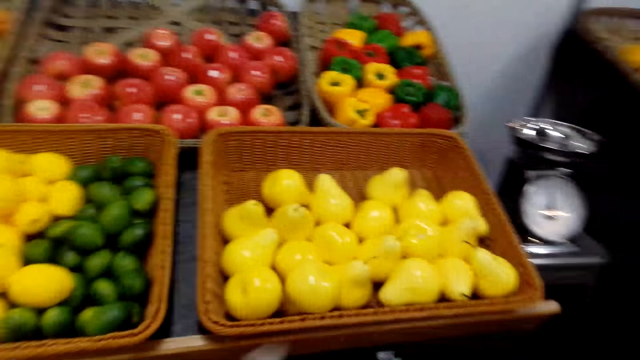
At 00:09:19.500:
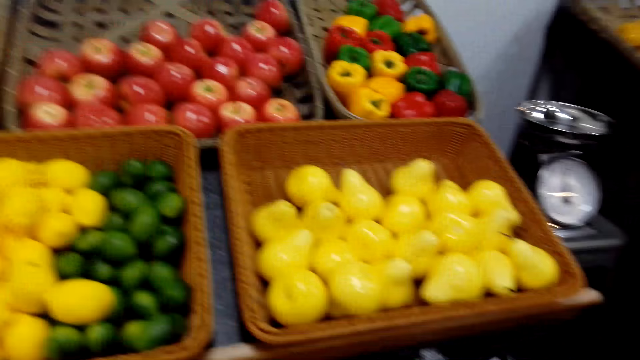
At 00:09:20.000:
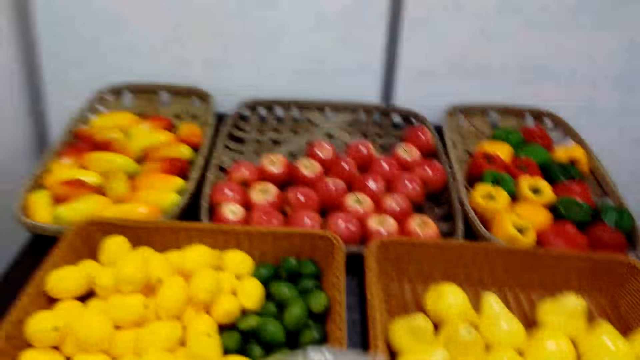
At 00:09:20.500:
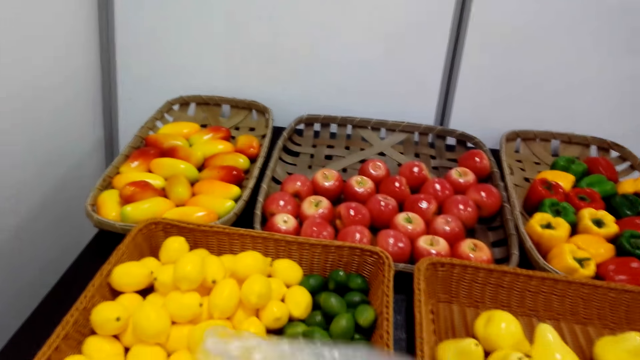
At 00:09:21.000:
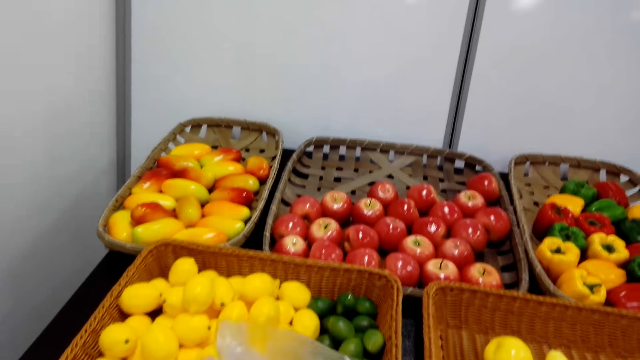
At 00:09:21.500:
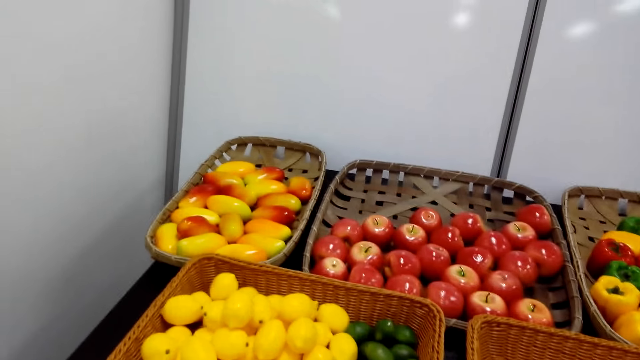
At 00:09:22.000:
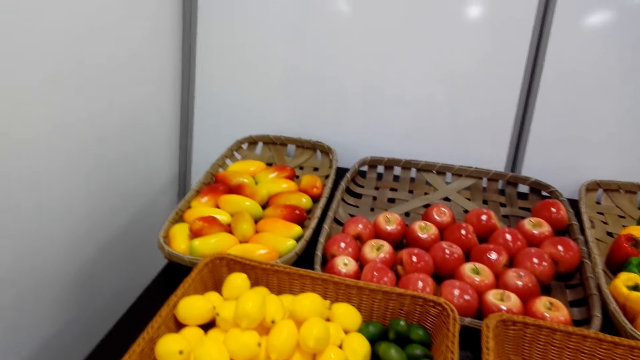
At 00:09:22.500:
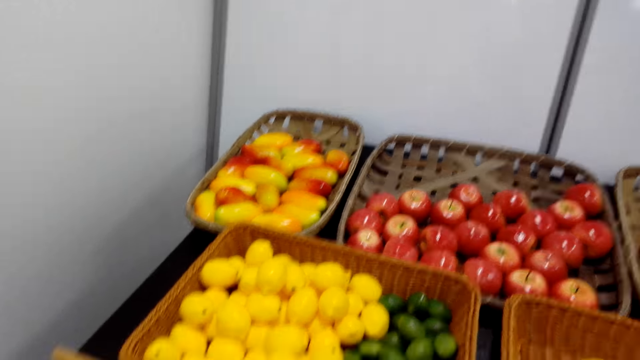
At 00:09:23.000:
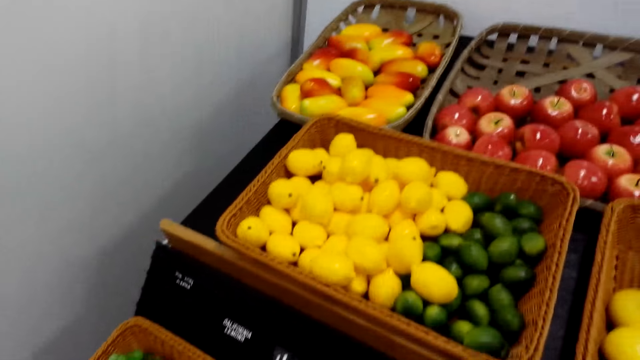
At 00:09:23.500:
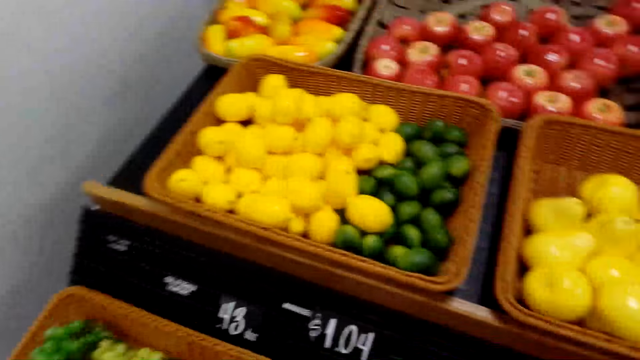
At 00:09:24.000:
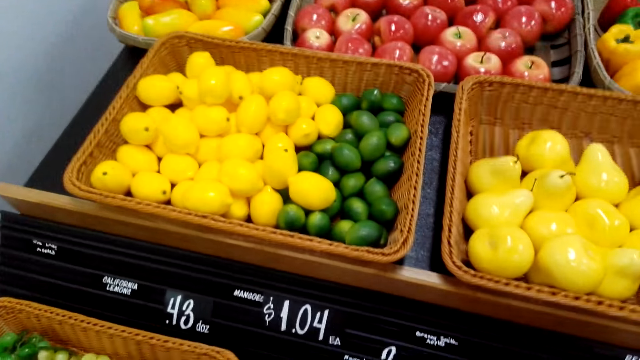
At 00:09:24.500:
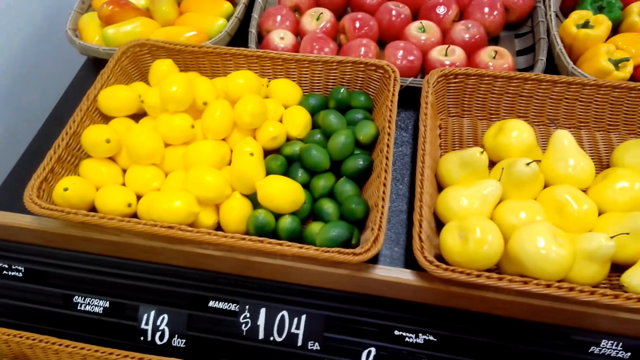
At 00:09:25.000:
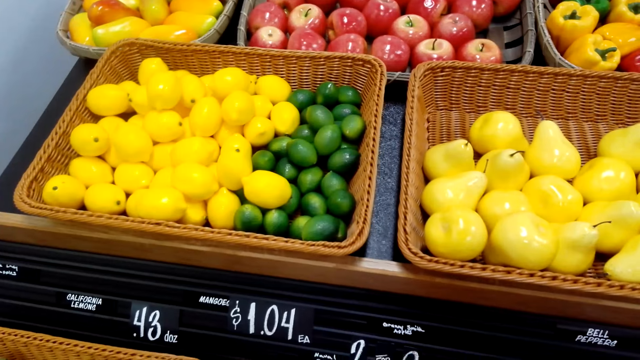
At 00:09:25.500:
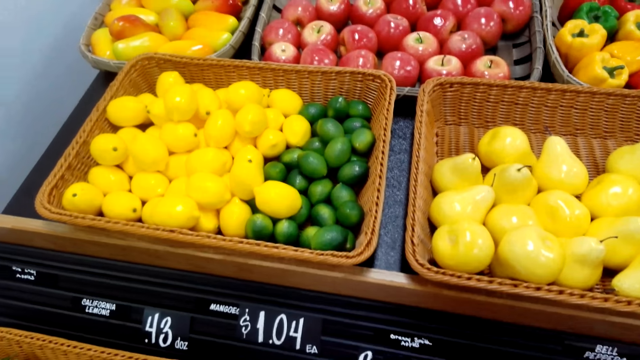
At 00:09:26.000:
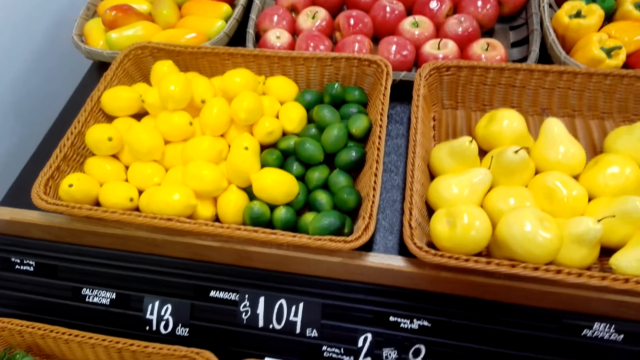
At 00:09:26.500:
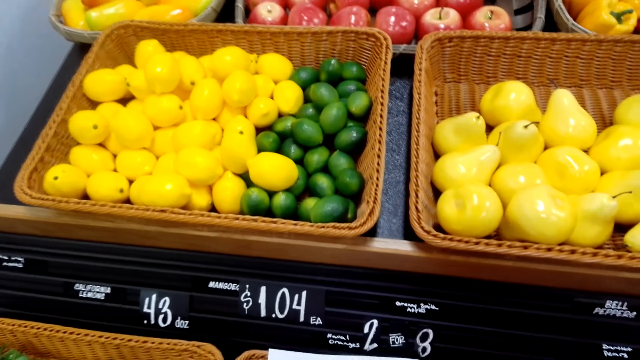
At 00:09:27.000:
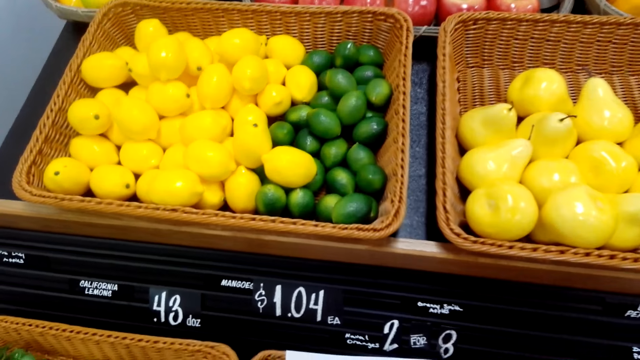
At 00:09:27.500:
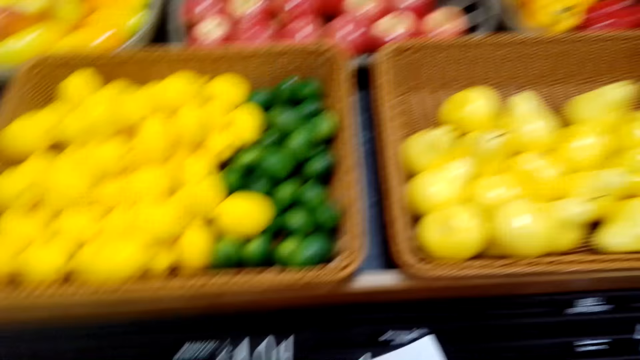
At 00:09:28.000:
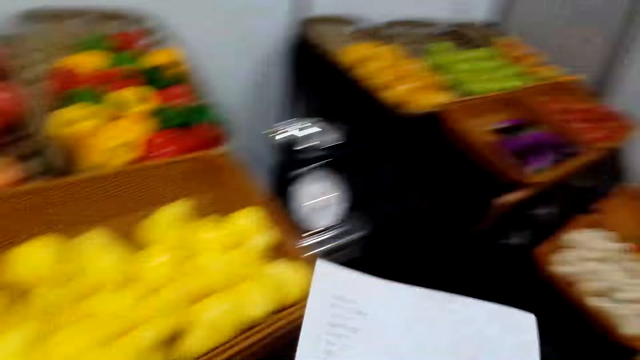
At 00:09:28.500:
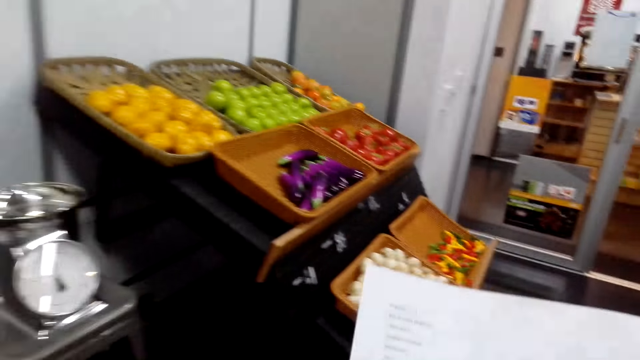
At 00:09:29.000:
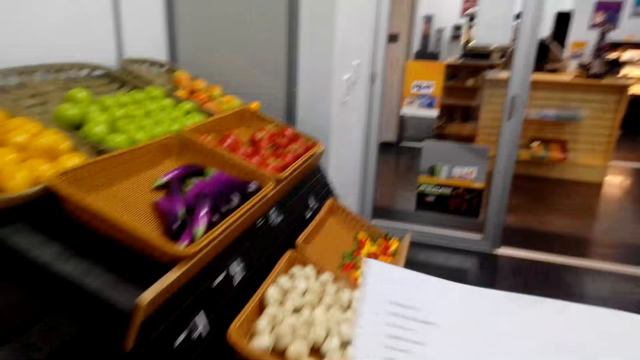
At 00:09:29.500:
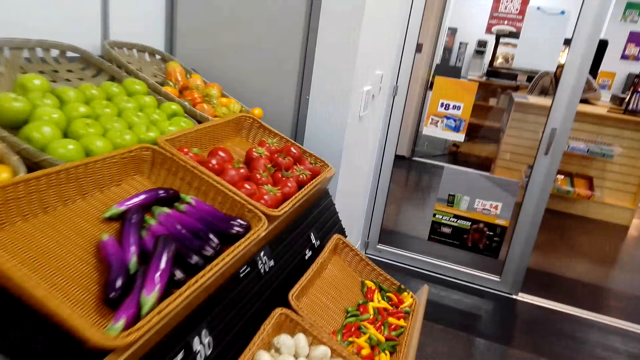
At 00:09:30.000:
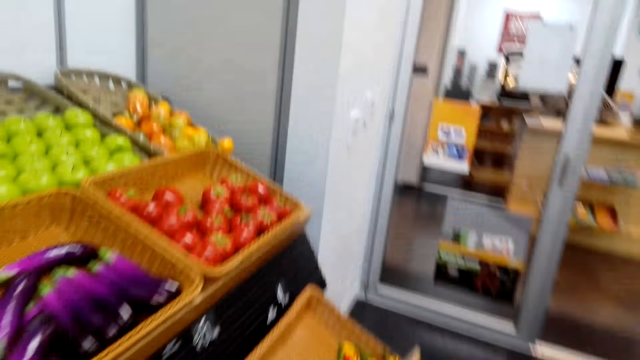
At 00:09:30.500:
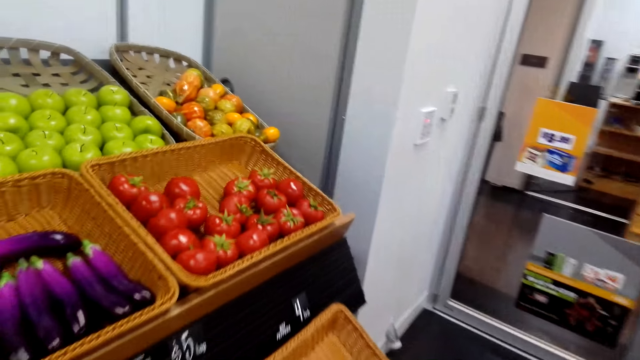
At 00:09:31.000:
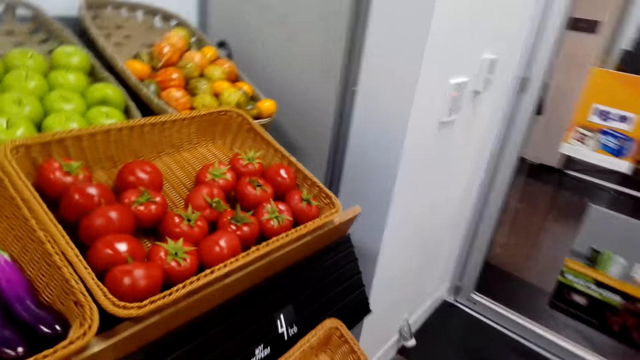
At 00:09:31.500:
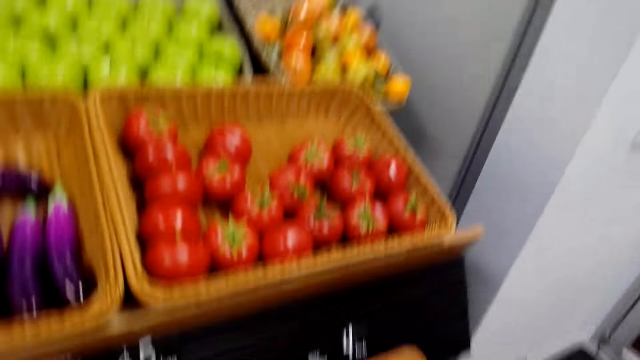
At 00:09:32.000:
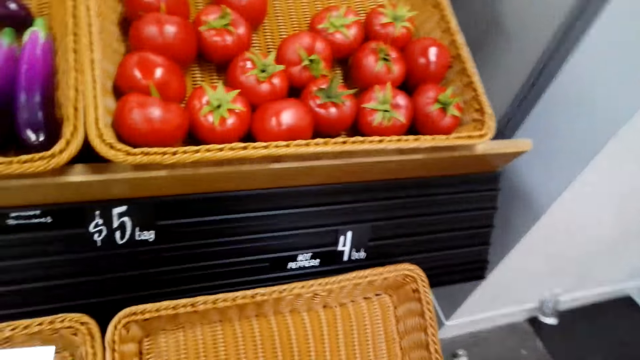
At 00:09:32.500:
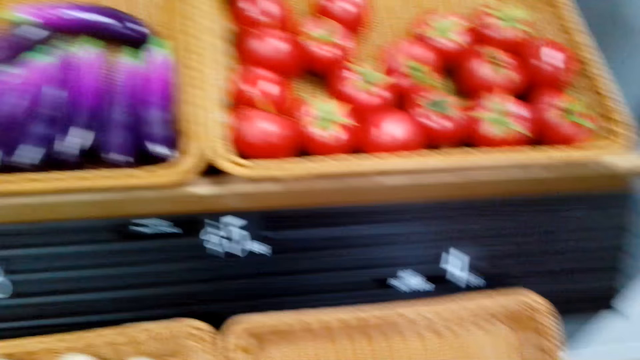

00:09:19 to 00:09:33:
The camera wearer unwraps a polythene paper bag. They pick fruits. They stare at the shopping list. They lift a paper. They walk in the supermarket.

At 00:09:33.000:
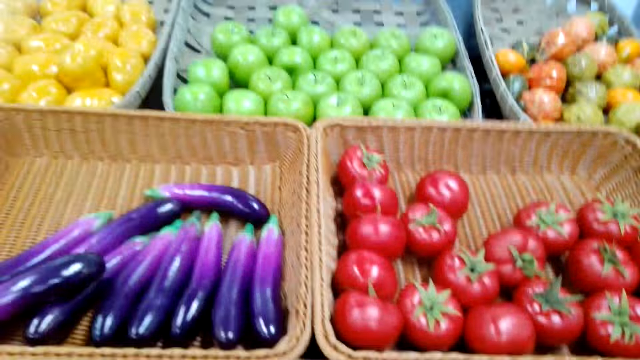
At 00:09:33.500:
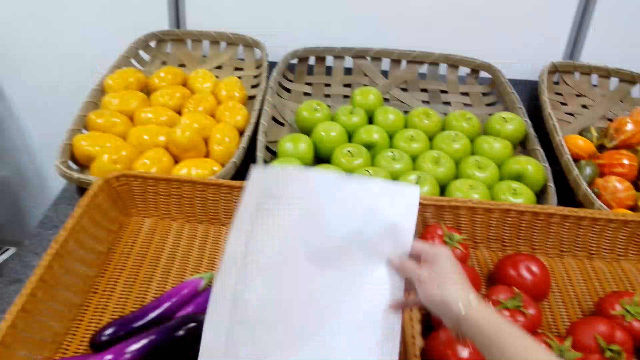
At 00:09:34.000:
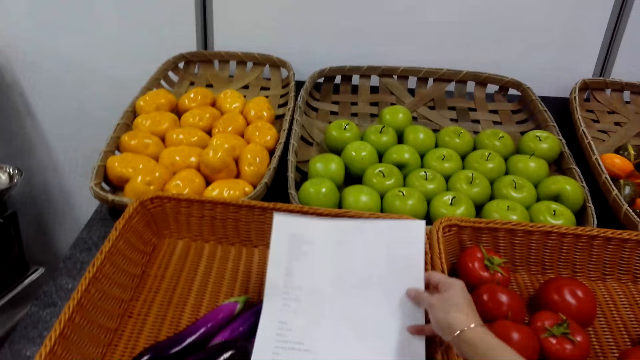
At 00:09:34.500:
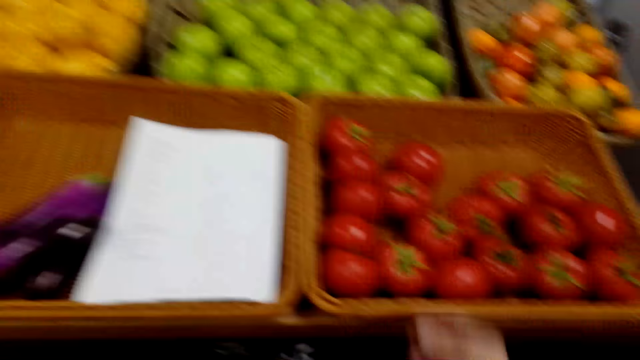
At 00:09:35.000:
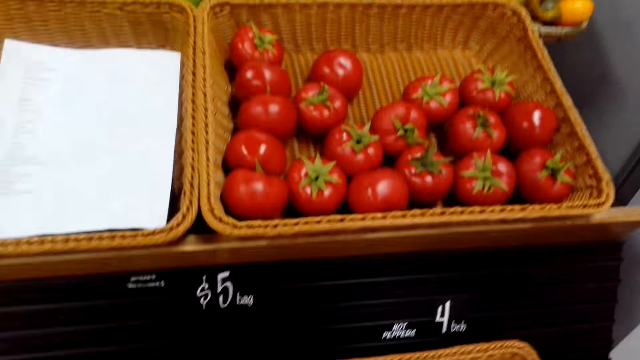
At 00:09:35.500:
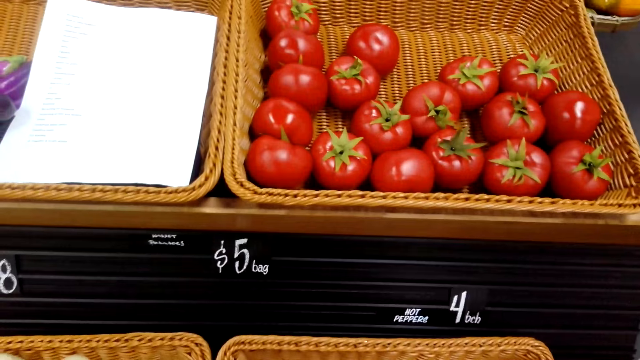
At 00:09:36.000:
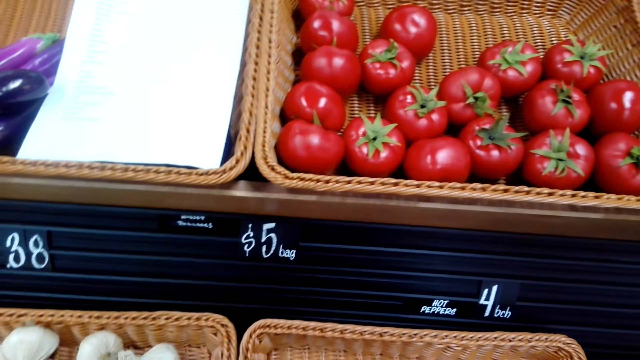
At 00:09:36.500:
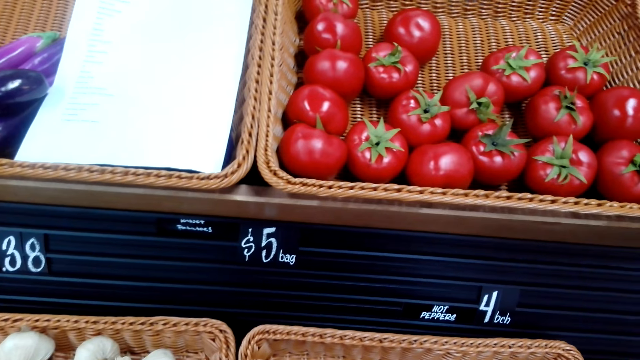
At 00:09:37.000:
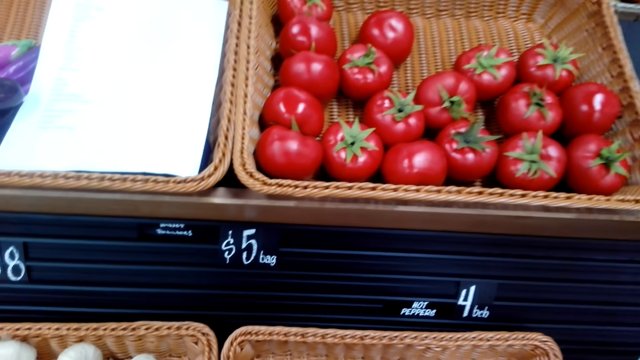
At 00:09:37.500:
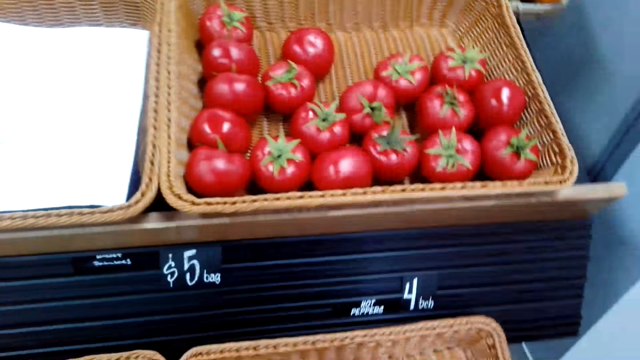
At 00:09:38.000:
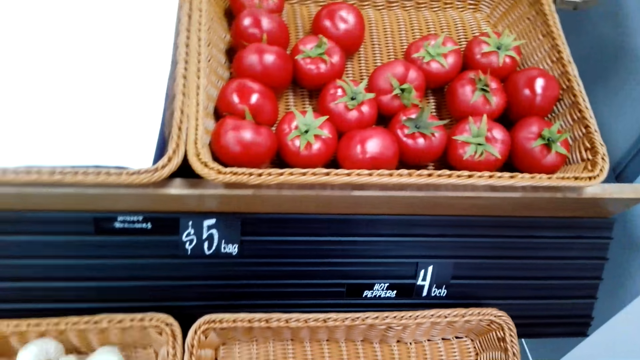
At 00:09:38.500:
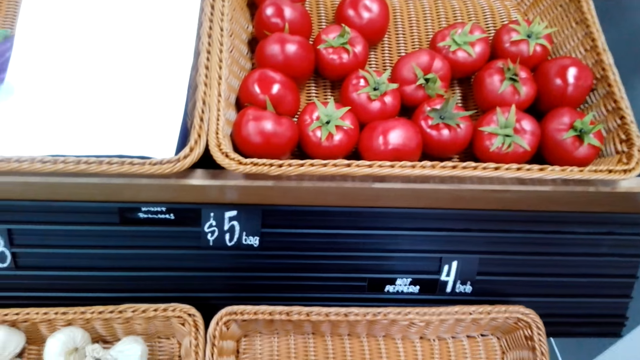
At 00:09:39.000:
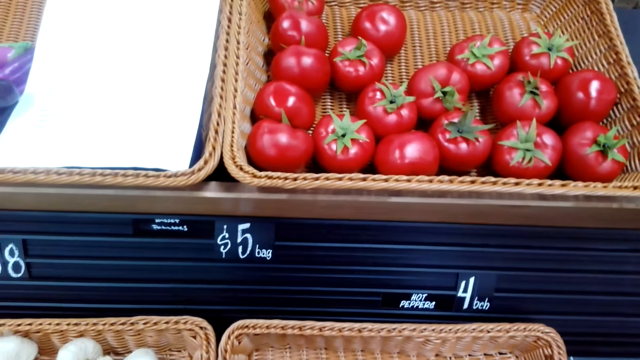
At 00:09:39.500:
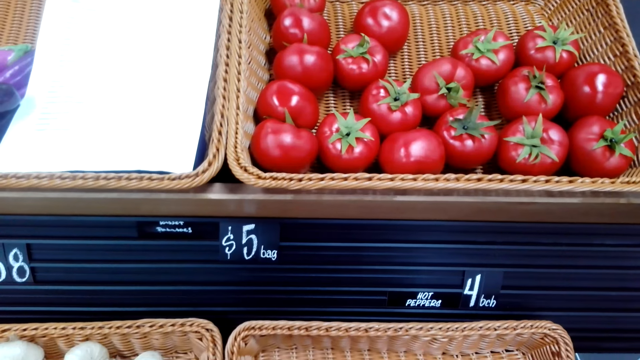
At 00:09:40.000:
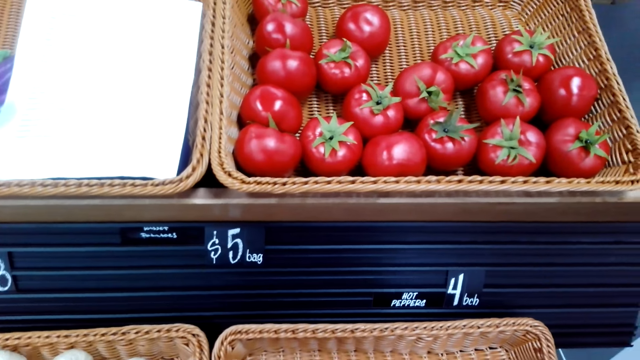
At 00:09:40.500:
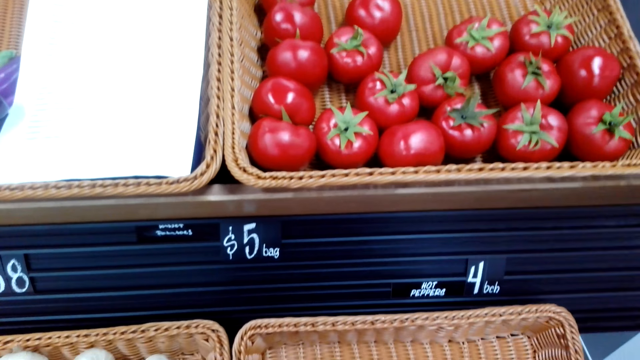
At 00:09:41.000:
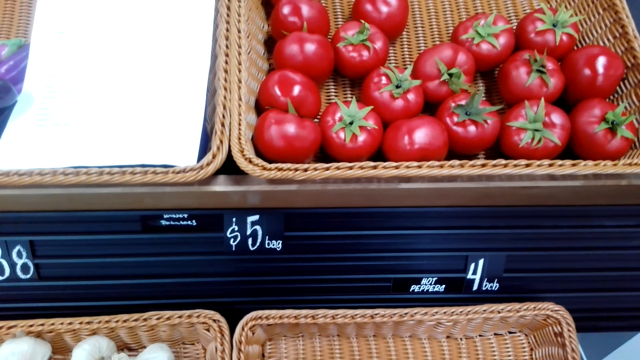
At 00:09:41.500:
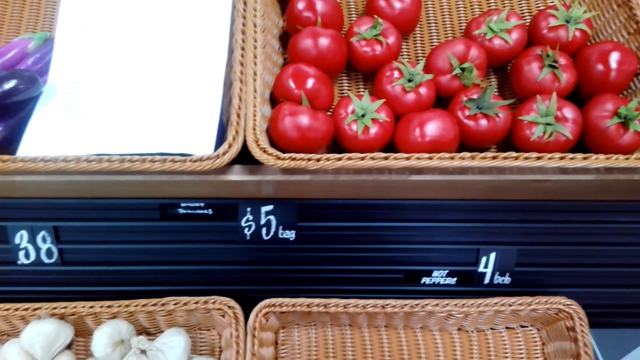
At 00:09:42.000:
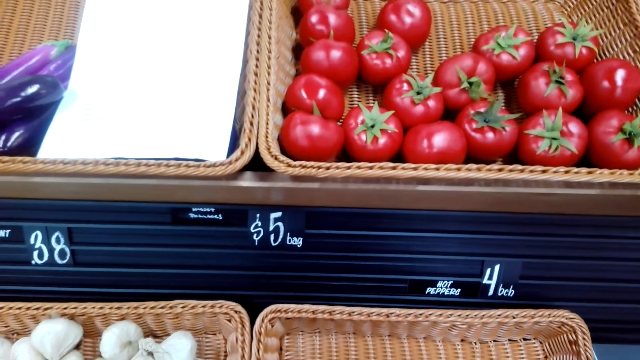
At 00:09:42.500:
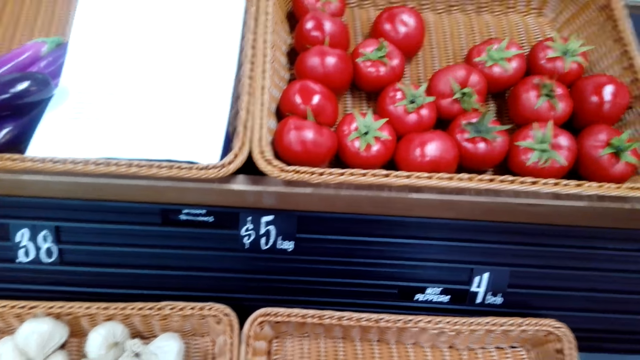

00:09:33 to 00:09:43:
The camera wearer places the piece of paper on top of the tray.
